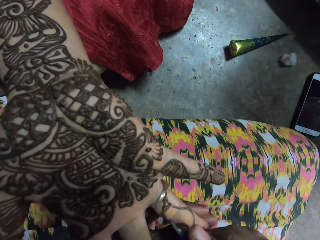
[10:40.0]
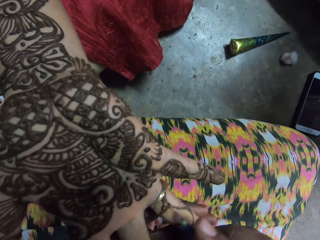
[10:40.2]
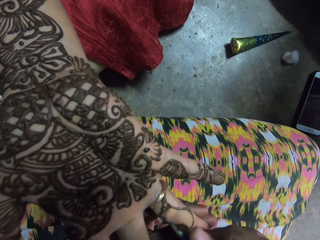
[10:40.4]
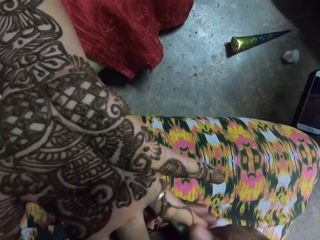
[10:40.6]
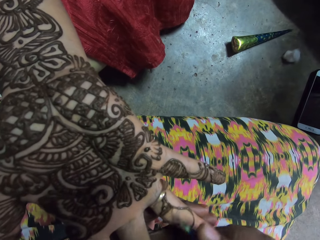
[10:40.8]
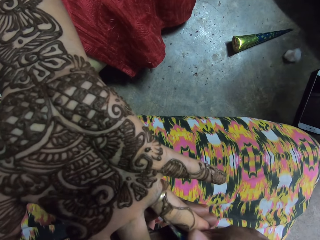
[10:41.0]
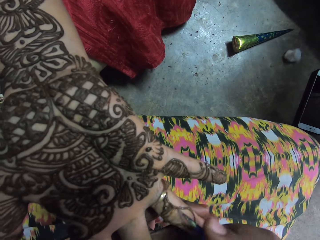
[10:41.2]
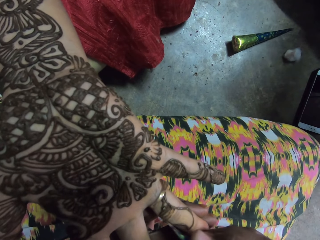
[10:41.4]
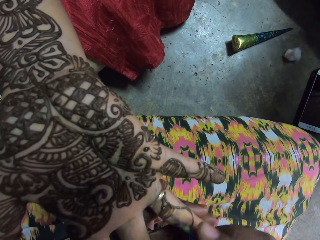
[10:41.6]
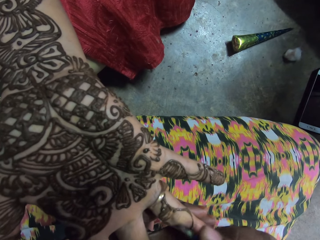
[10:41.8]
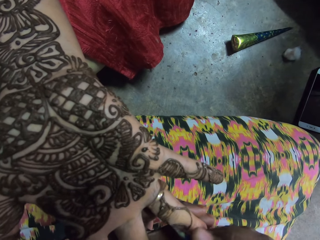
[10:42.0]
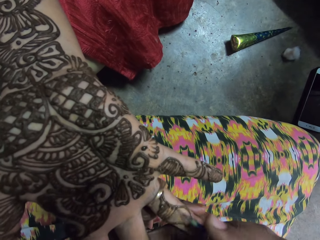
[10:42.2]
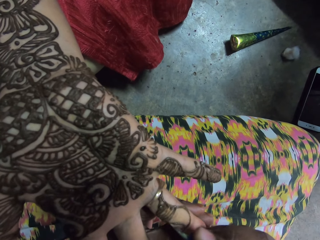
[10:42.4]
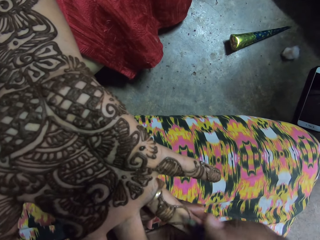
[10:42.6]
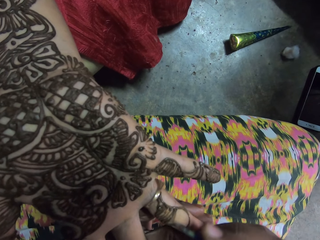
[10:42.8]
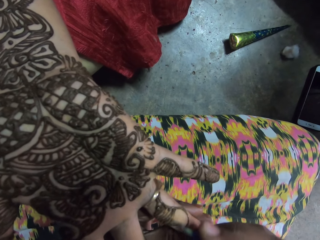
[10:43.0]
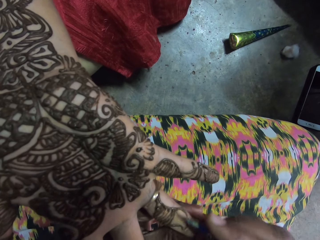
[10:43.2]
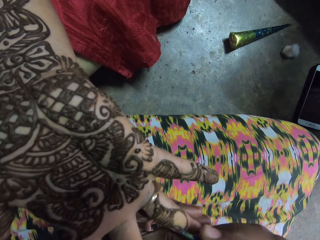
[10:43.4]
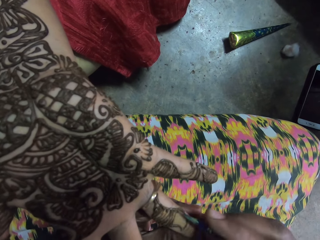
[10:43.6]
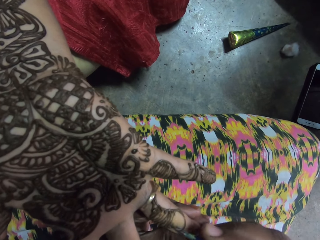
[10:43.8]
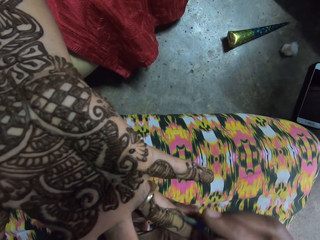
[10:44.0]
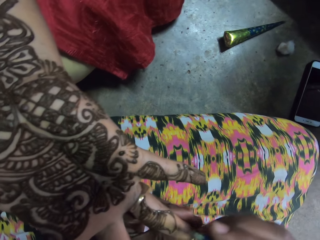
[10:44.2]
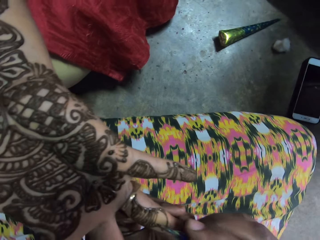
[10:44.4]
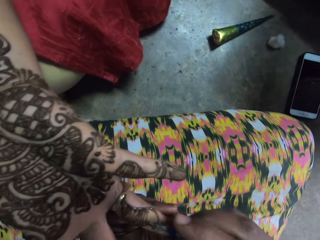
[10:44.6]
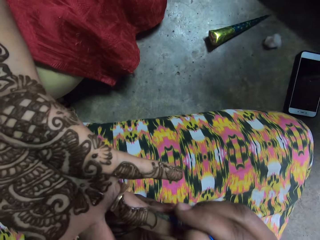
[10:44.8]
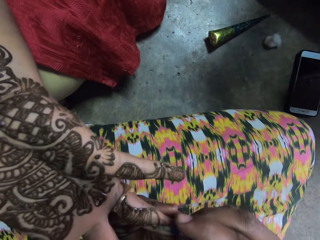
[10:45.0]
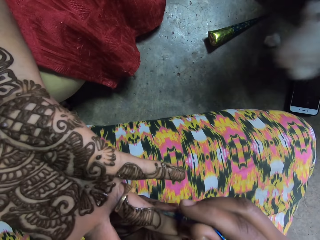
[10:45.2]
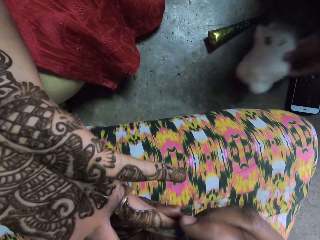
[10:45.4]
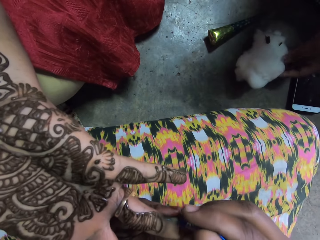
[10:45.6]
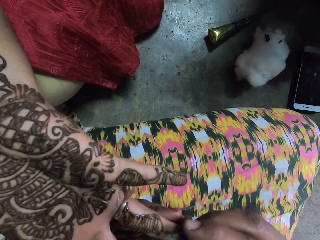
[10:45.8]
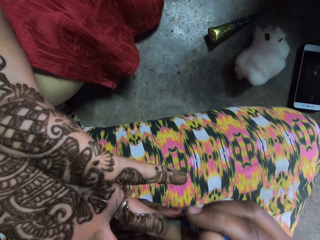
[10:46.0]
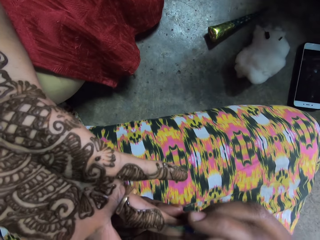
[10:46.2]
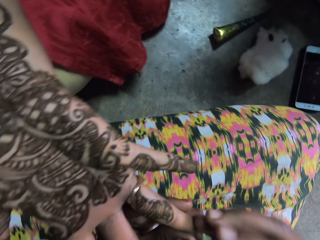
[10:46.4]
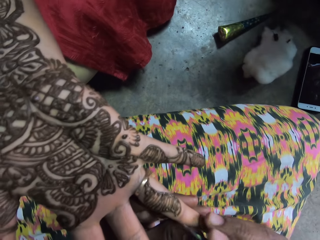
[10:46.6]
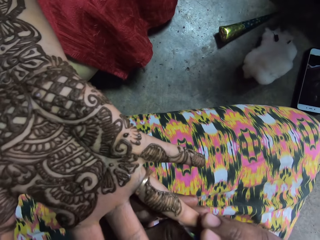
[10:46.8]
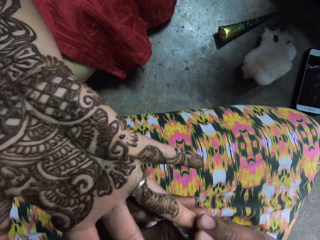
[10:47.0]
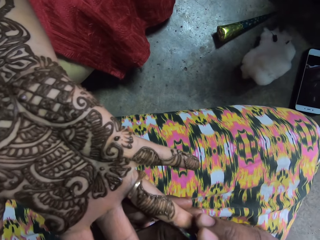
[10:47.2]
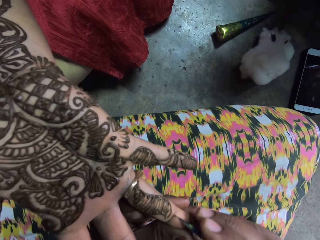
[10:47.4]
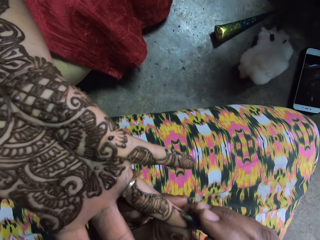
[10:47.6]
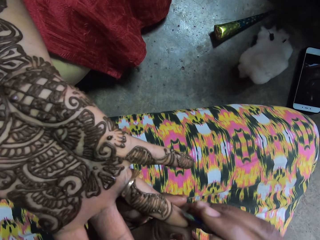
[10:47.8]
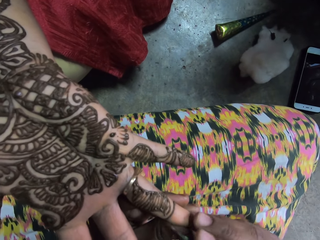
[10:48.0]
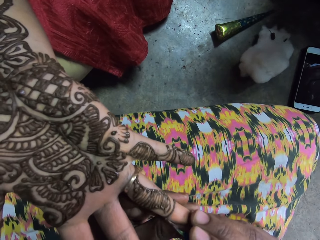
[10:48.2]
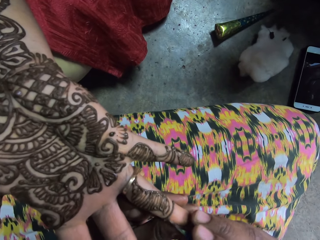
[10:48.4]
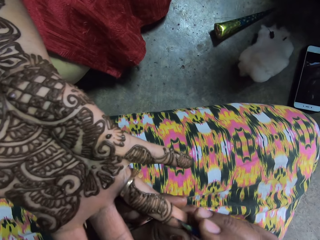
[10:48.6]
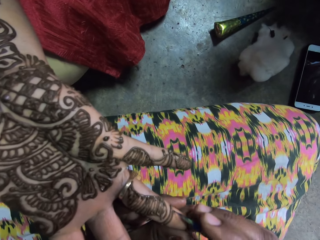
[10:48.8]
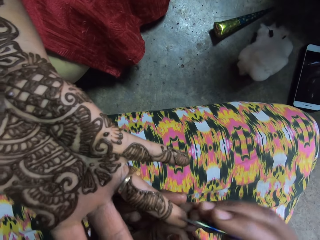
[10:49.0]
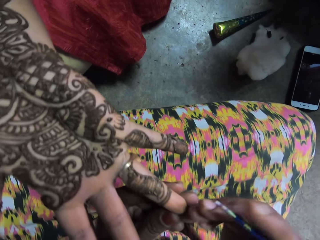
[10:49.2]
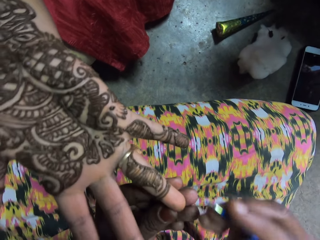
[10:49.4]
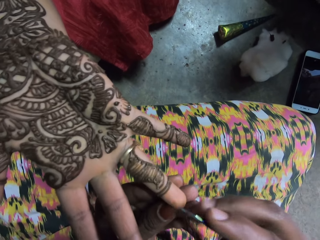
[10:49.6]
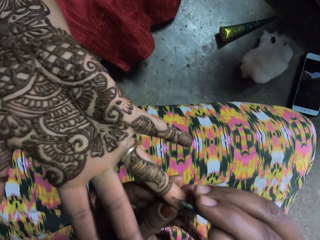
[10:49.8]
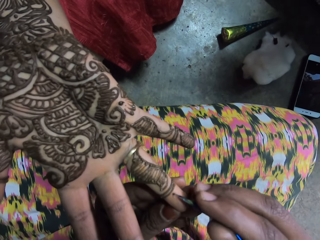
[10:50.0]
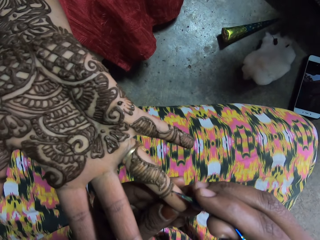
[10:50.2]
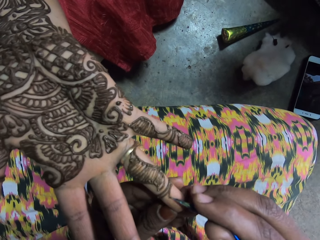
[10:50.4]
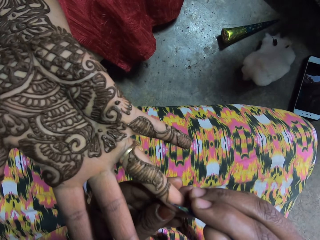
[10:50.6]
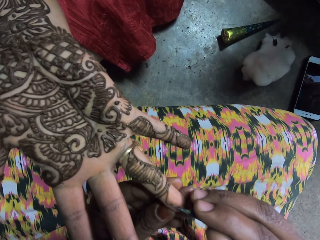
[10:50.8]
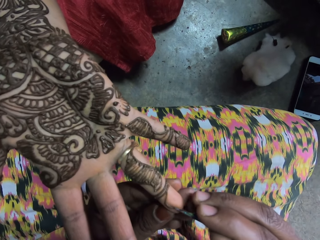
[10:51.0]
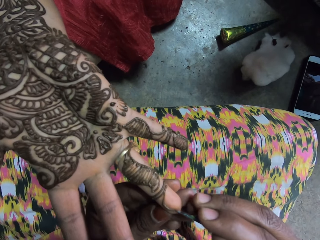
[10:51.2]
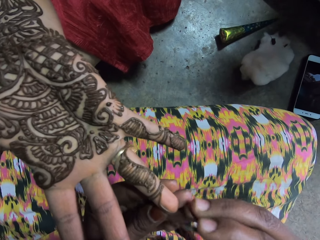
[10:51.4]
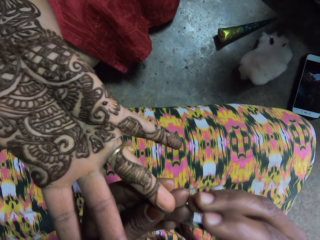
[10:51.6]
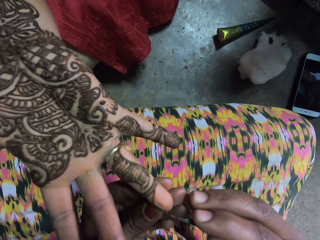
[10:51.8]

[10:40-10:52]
The woman places the cotton wool in her left hand on the ground.

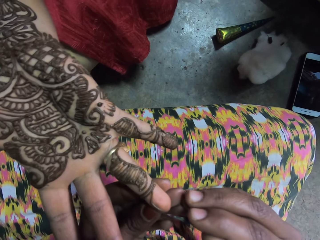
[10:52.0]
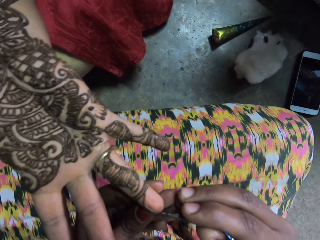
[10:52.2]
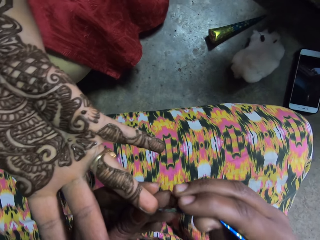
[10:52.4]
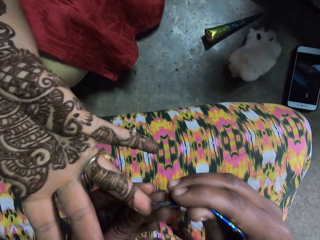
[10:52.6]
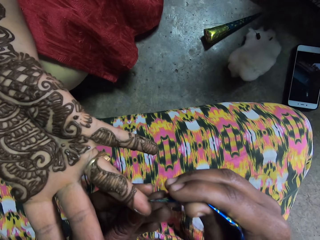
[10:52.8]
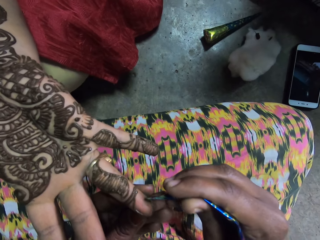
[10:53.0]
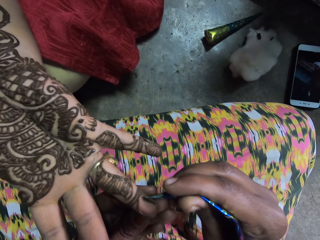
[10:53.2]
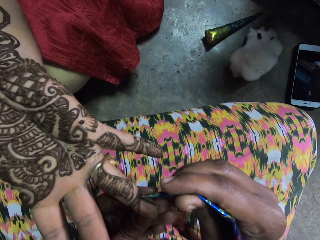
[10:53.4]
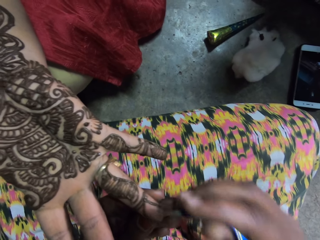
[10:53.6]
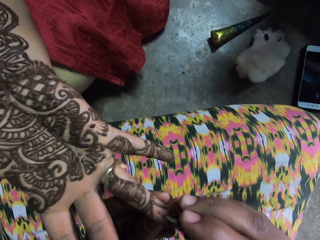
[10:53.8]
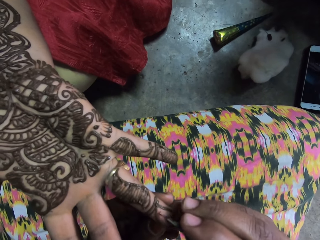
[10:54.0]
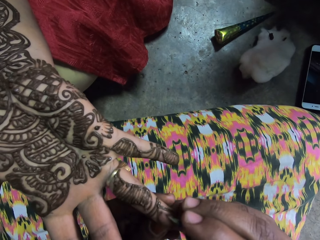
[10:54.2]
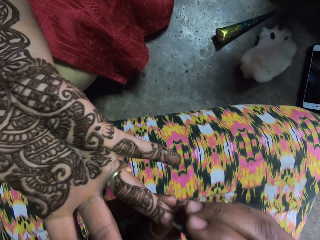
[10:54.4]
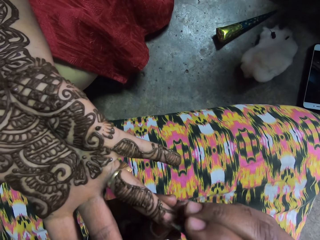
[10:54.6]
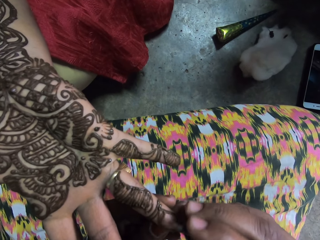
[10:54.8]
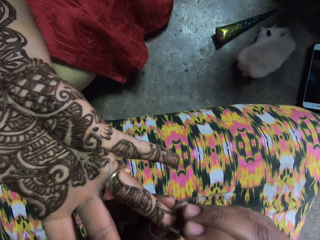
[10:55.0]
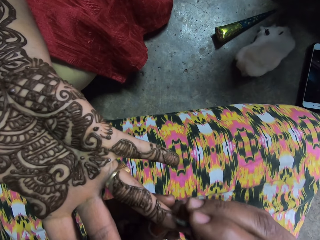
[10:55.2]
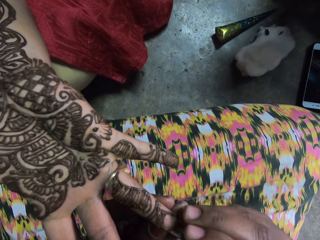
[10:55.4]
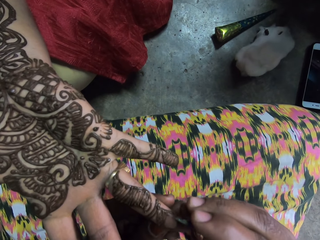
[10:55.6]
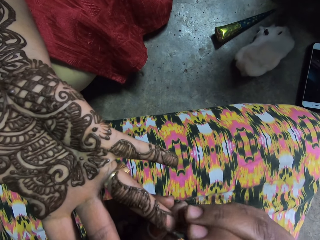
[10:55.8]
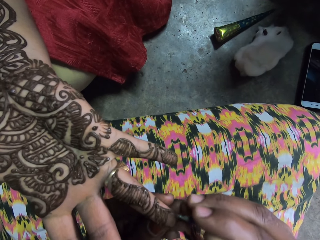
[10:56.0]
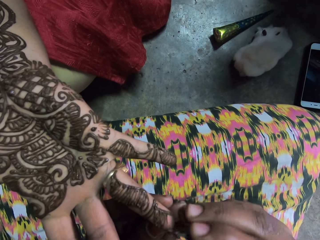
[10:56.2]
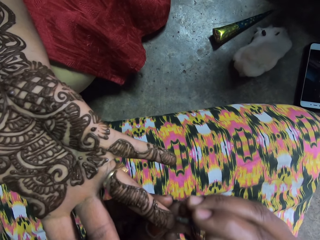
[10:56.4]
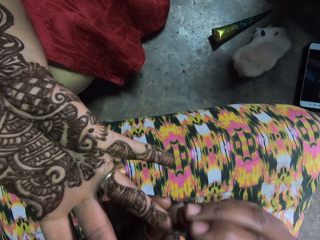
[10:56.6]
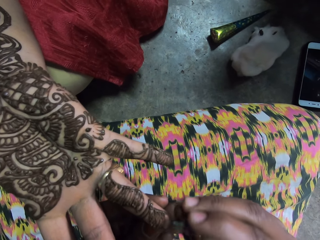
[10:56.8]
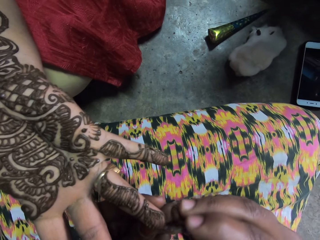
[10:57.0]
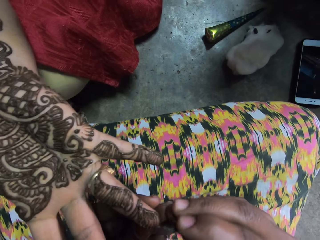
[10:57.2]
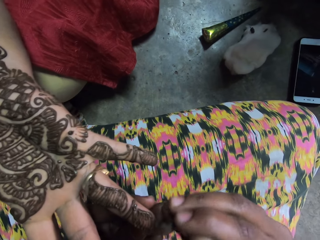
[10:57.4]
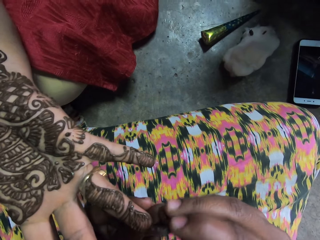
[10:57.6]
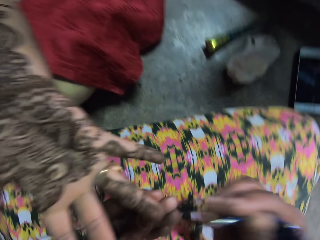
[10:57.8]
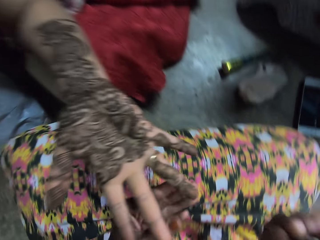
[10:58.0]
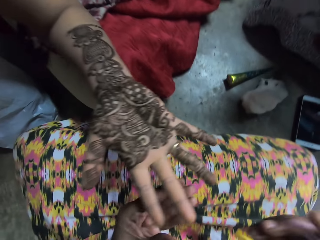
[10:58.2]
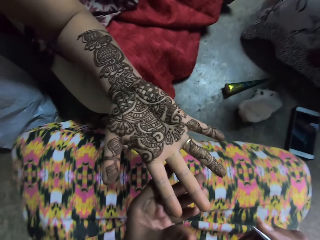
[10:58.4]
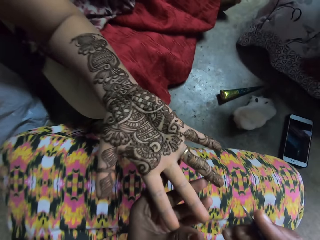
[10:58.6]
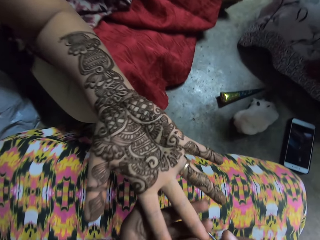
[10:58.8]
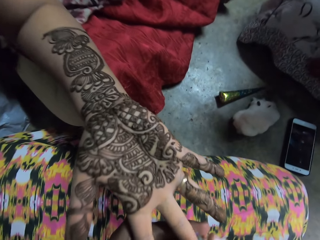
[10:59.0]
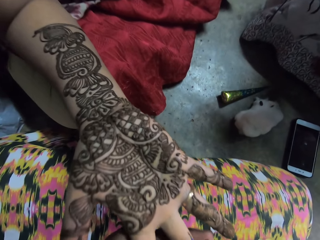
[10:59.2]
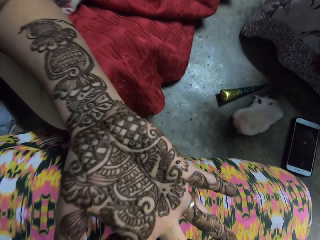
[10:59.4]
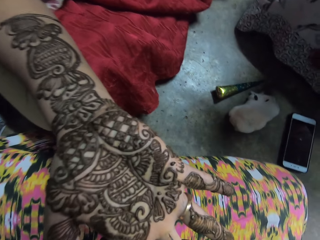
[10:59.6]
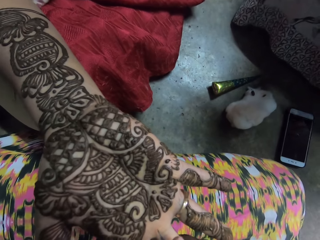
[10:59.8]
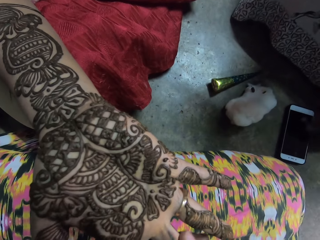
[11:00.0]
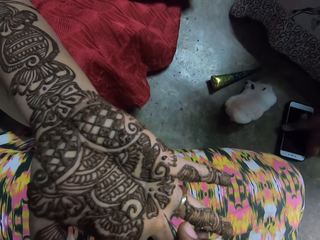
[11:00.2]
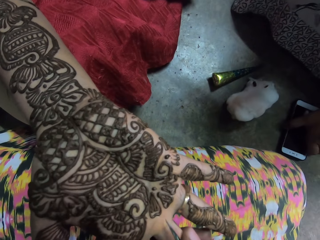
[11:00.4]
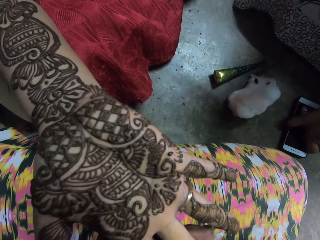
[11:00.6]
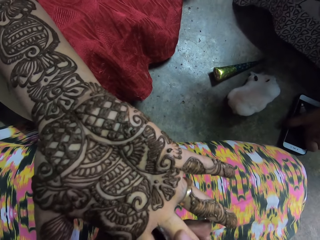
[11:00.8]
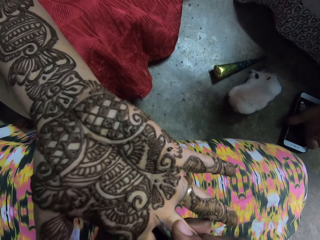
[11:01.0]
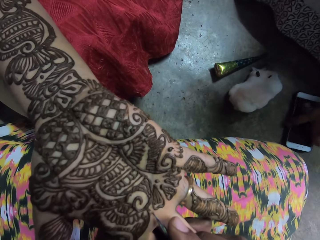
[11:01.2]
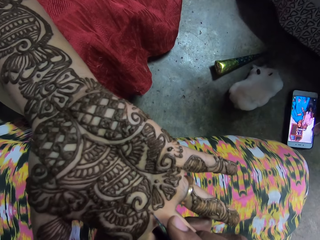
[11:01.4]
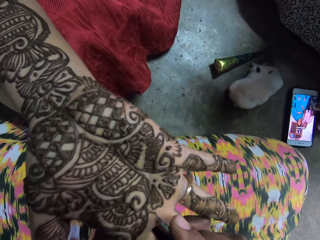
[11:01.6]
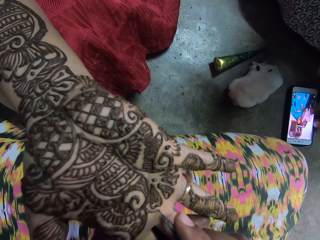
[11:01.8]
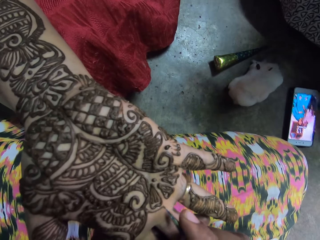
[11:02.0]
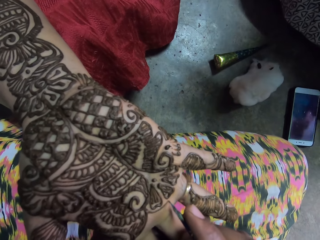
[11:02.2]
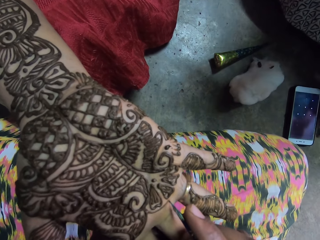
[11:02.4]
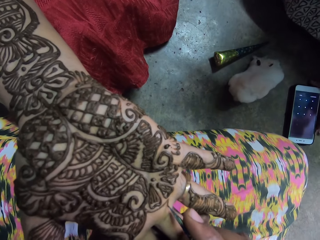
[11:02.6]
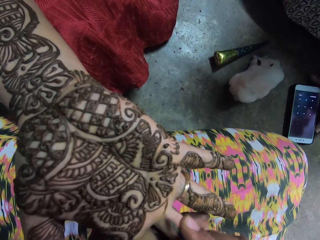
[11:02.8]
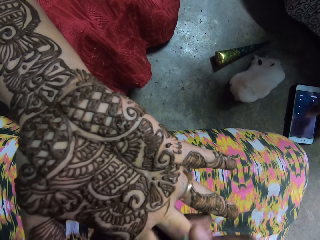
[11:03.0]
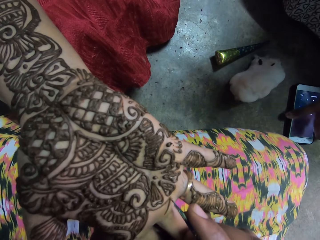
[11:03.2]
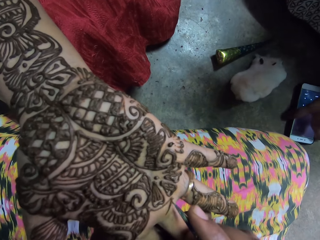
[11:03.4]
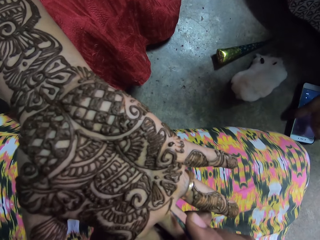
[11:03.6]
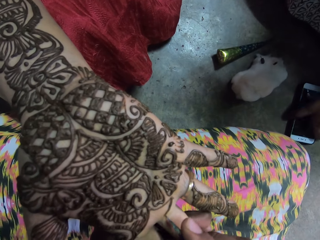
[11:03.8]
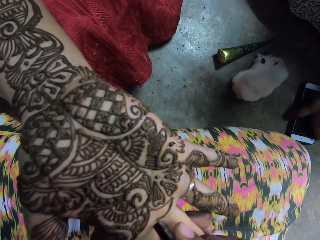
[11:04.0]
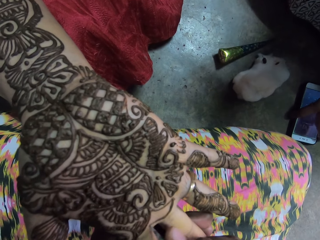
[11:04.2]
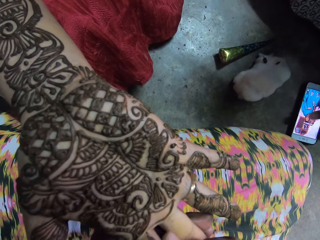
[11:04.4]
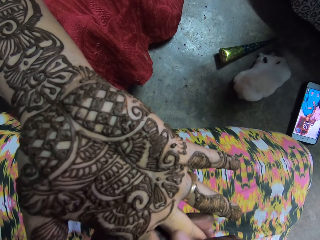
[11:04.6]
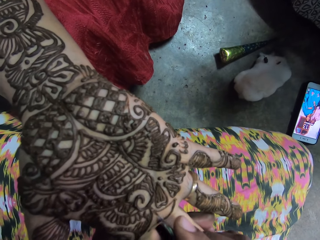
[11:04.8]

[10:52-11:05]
The camera wearer paints the woman's right hand with mehndi dye and the plastic cone in her right hand. She stares at the woman. The other woman presses the phone on the floor with her left hand.
